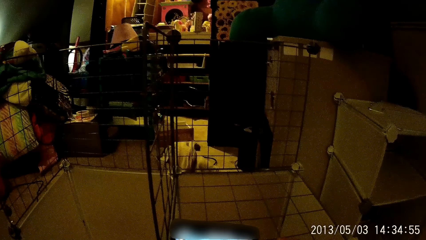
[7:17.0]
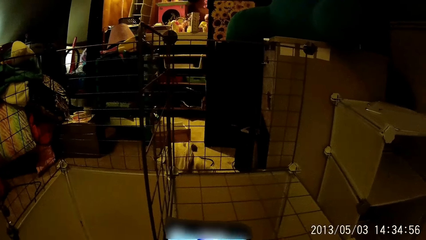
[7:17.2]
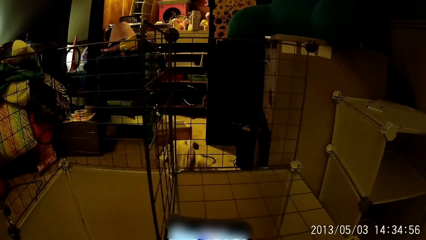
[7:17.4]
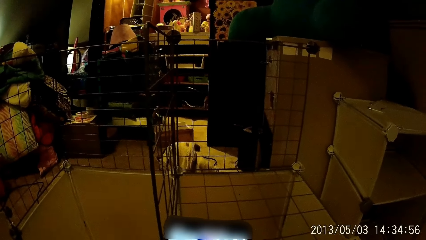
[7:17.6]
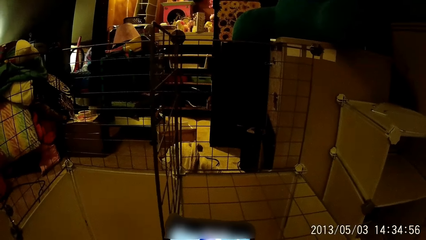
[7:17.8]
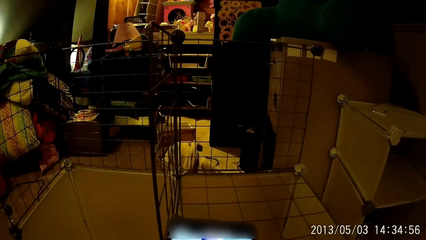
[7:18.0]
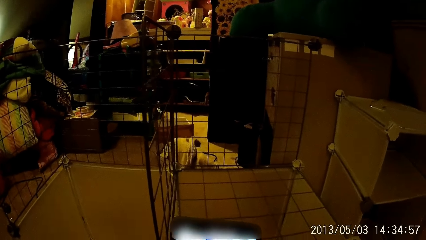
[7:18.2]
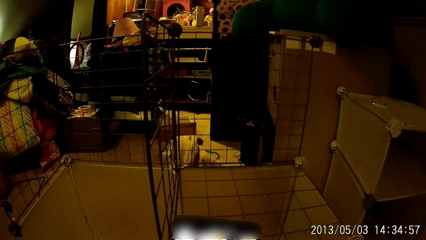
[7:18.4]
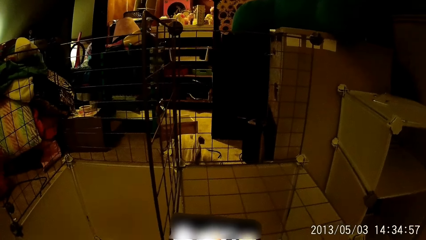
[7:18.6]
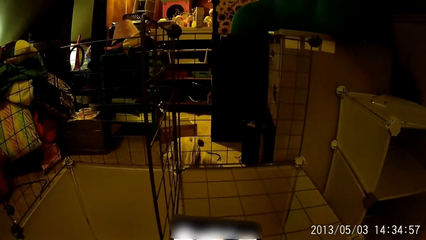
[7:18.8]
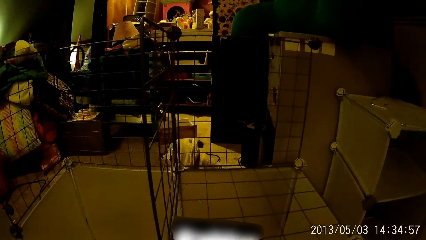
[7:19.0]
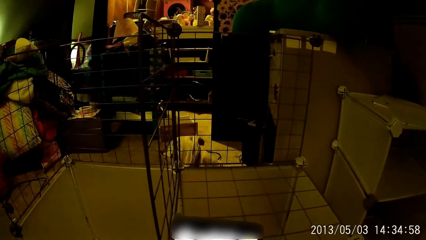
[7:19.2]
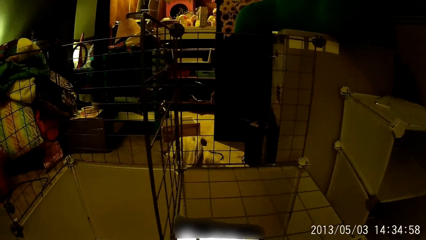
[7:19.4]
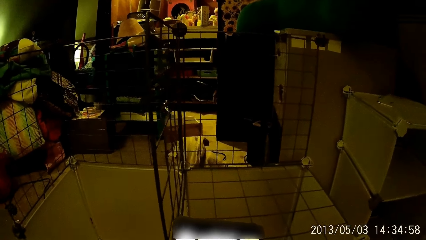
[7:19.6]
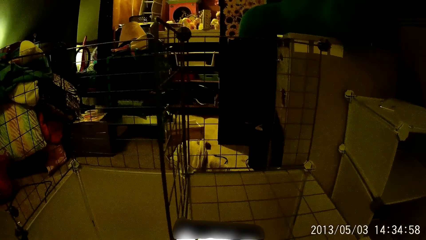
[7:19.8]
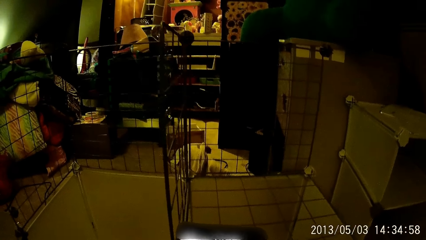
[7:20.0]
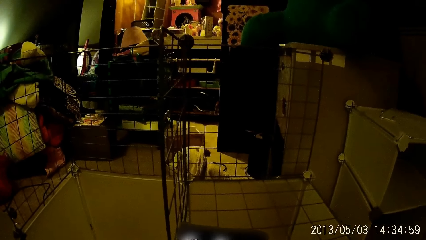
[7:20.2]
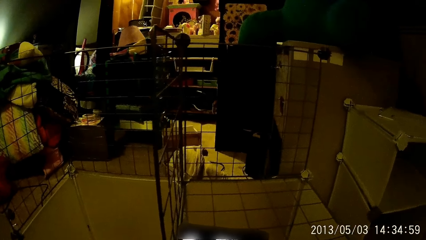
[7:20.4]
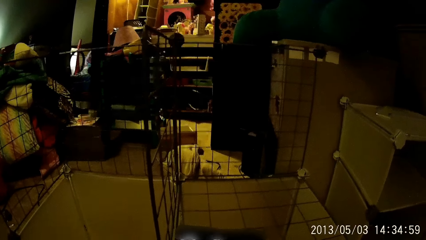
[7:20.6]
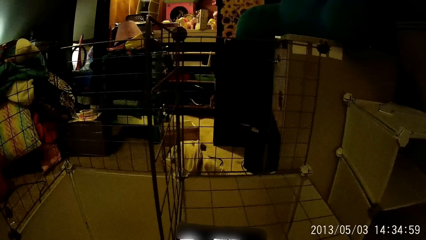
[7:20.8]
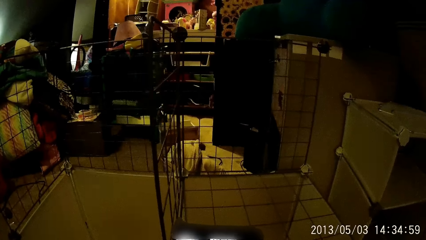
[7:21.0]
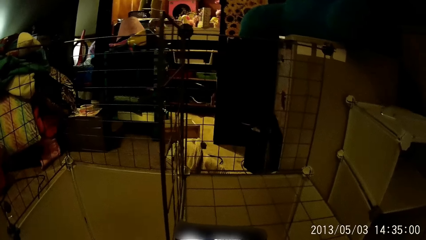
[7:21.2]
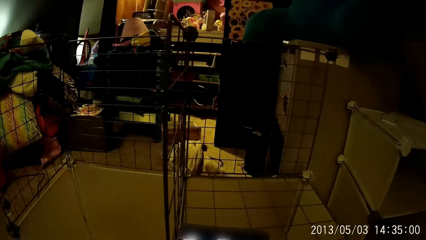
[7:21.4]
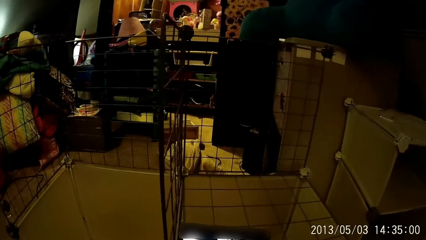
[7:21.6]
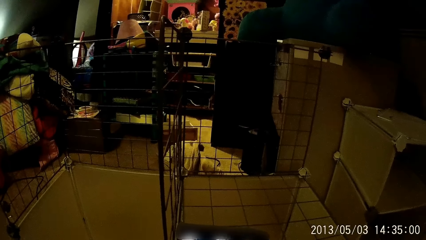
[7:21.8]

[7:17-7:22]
The camera wearer operates the phone.

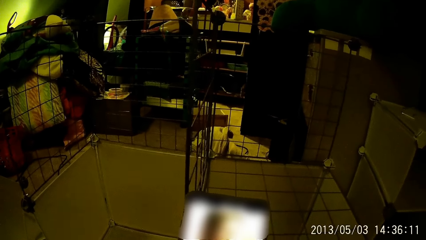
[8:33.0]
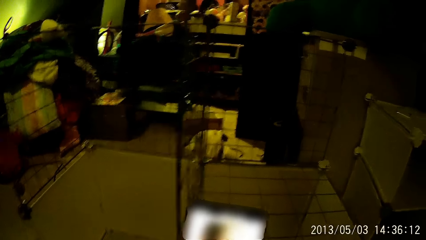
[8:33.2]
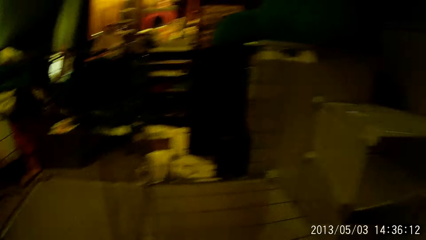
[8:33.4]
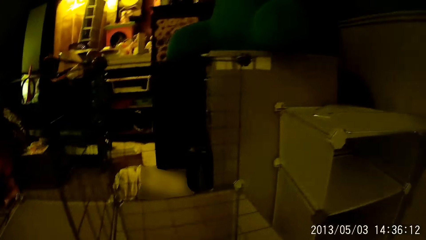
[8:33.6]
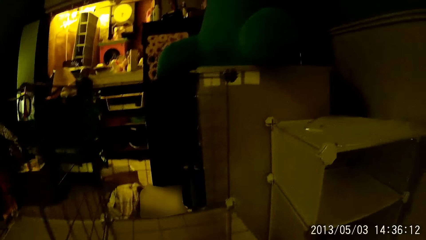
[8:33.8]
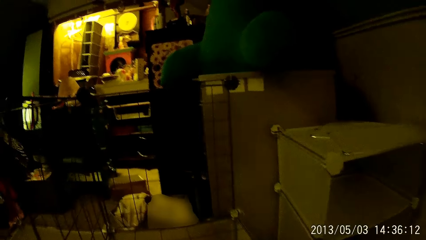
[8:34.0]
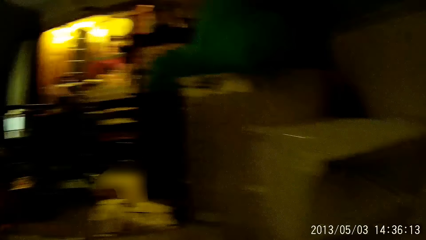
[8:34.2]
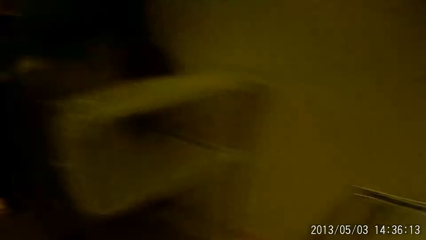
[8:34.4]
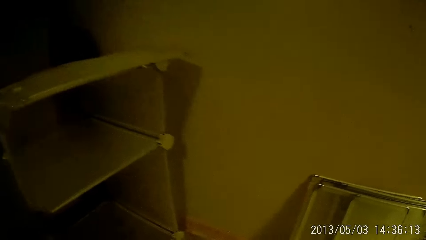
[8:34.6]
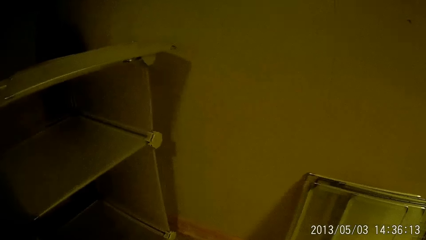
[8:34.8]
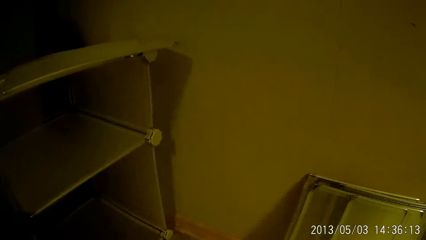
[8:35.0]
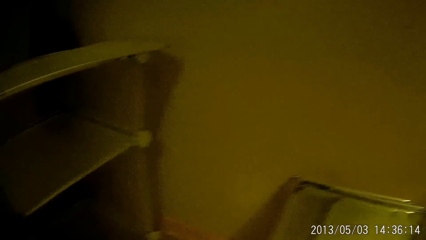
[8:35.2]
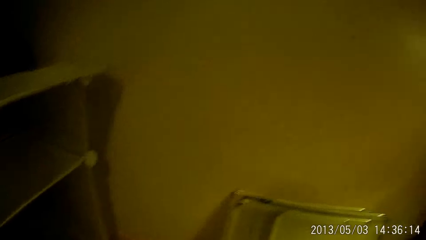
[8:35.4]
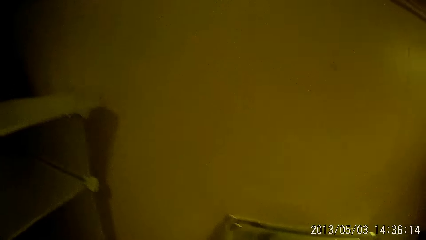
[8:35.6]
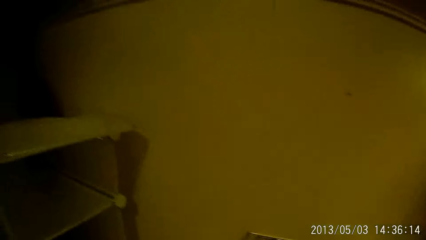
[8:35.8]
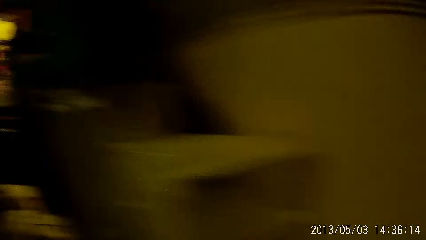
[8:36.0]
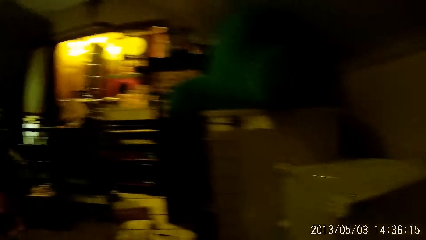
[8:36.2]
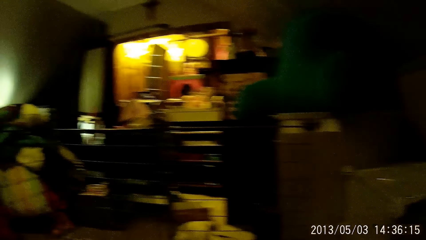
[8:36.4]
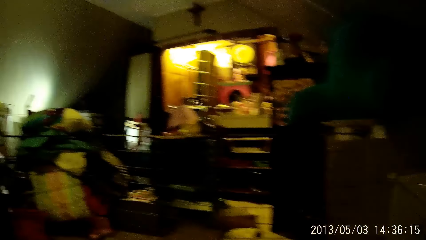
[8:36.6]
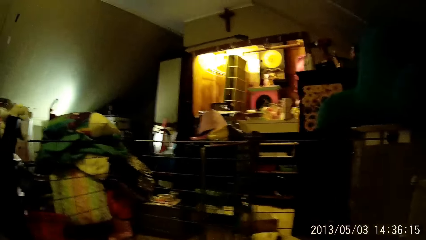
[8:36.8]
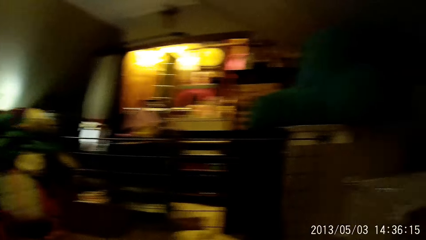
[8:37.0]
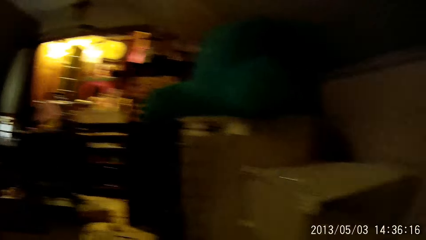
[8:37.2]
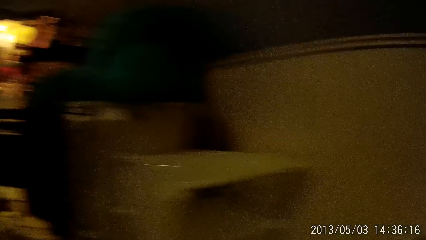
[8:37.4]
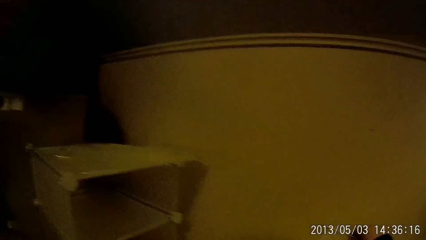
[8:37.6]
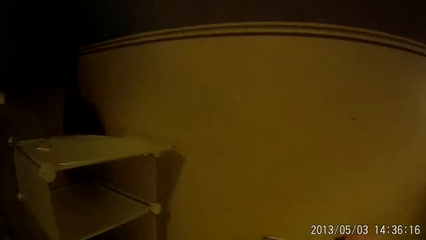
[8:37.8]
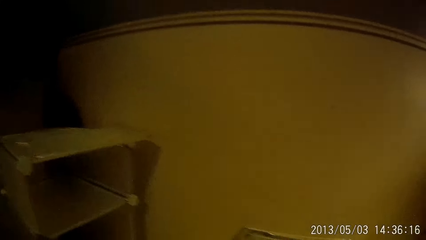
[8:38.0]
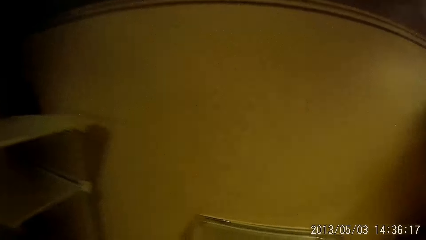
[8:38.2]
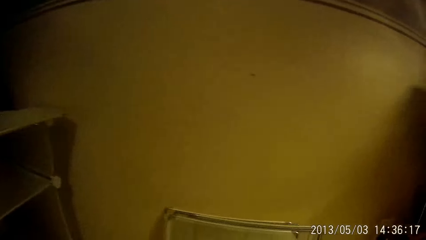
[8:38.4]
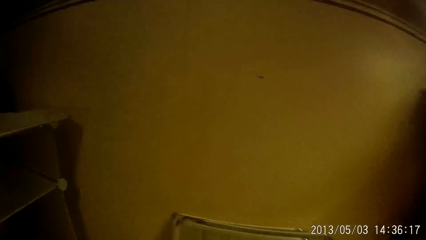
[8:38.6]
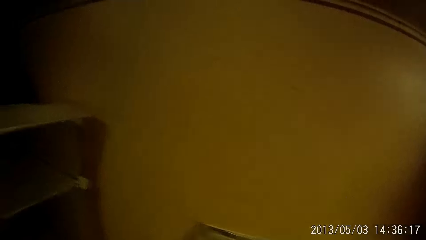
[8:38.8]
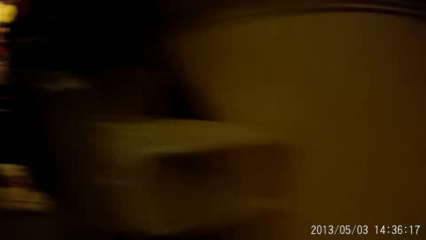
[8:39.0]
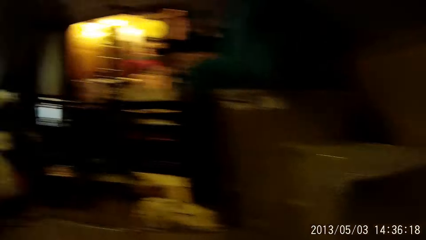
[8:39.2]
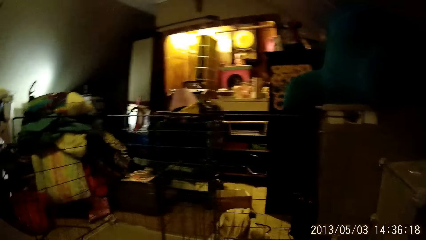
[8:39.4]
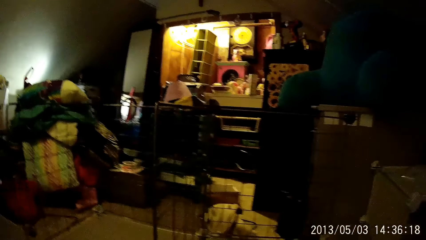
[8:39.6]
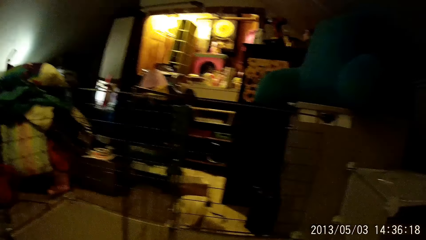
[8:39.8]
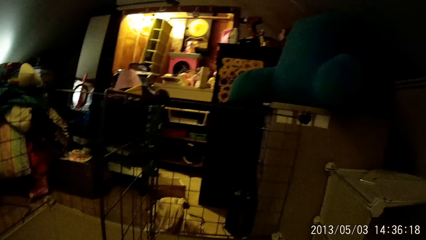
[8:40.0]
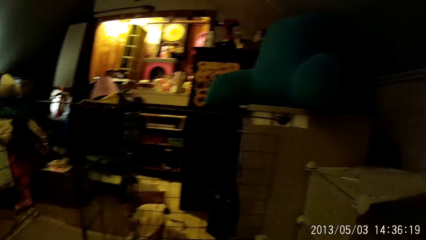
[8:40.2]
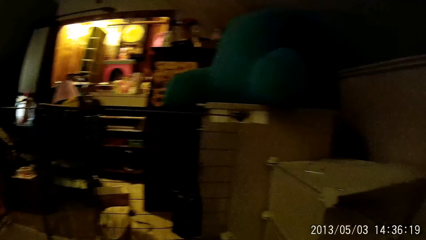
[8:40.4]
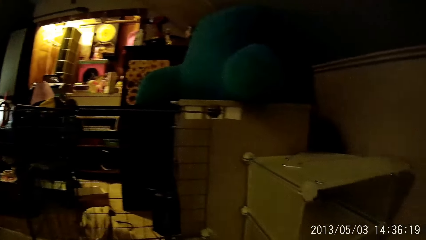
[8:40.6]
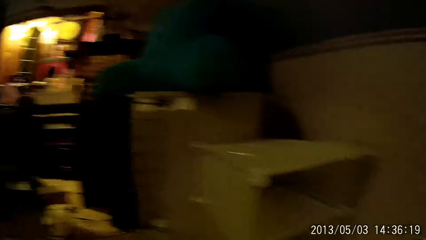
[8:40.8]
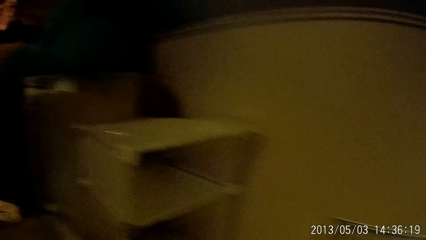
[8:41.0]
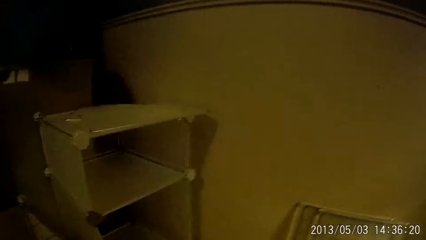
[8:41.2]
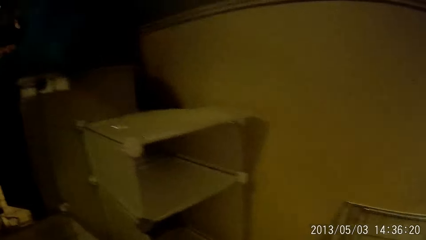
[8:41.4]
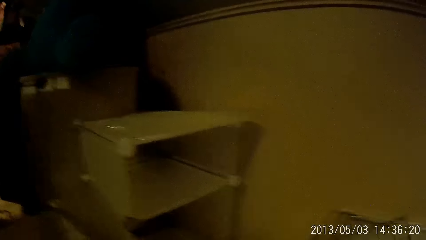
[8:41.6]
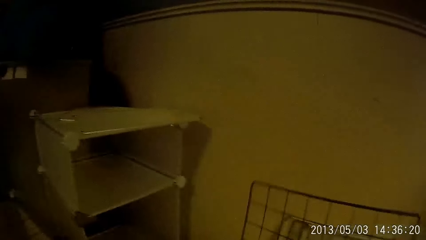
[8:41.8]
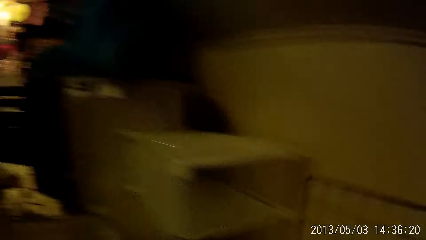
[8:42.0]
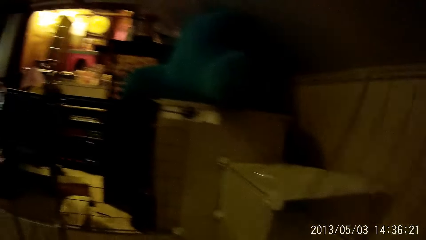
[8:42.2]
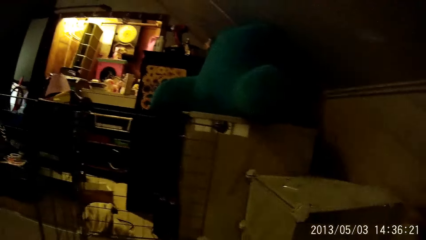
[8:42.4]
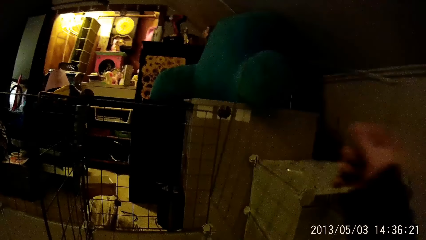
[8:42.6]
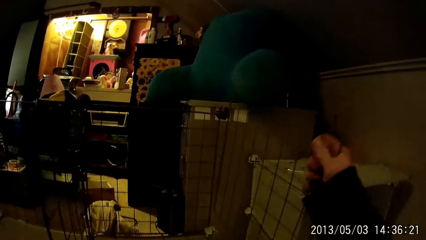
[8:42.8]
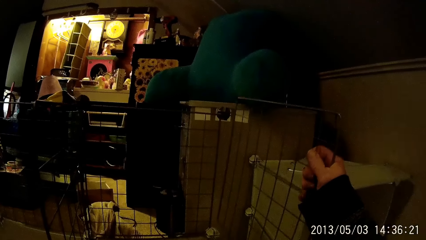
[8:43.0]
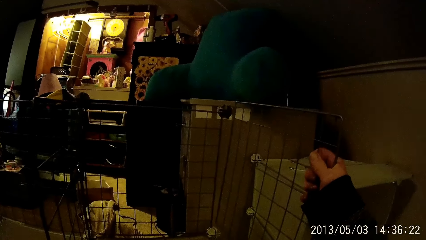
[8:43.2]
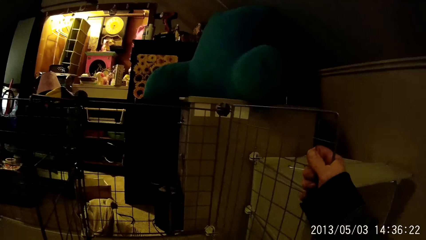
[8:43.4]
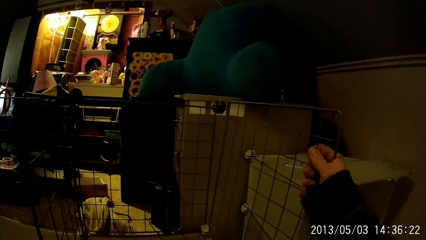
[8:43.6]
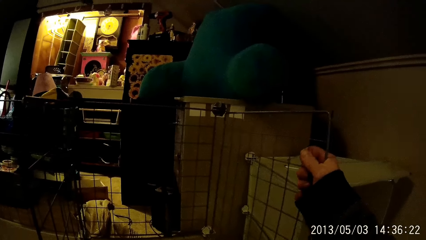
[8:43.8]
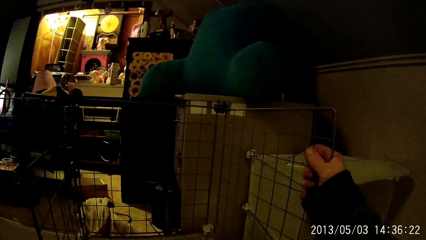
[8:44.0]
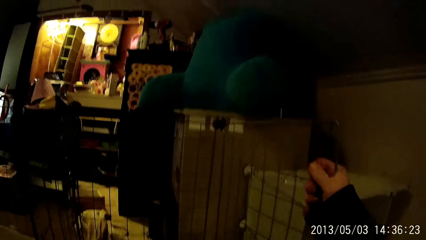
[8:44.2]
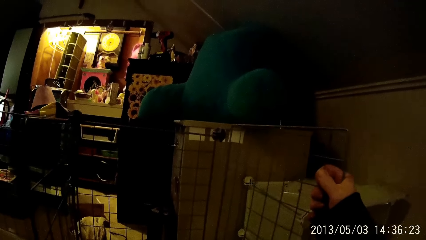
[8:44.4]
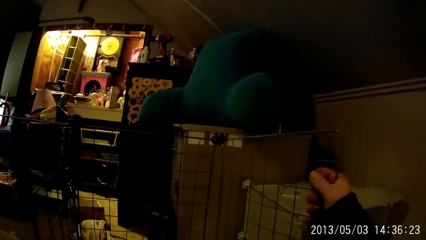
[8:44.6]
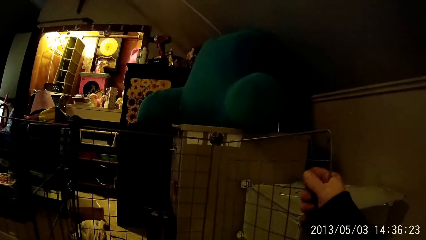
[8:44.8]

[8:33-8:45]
The camera wearer looks around the house. He picks up a skeletal frame beside him with his right hand. He fixes the skeletal frame on the rack.
